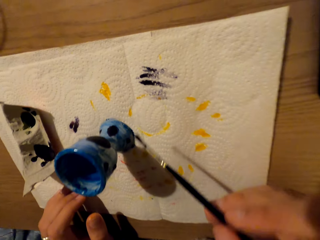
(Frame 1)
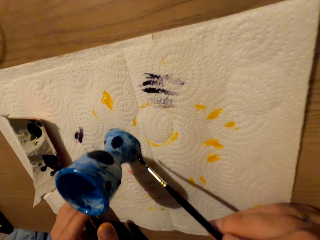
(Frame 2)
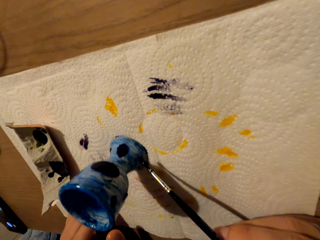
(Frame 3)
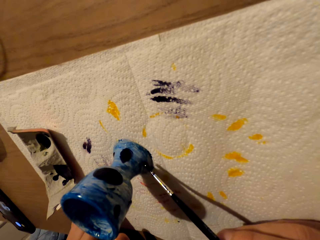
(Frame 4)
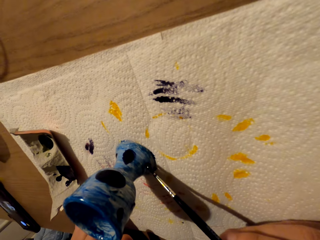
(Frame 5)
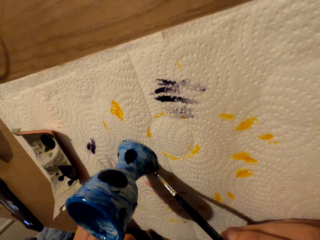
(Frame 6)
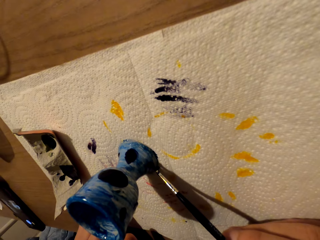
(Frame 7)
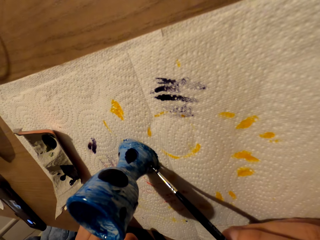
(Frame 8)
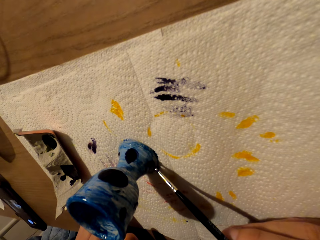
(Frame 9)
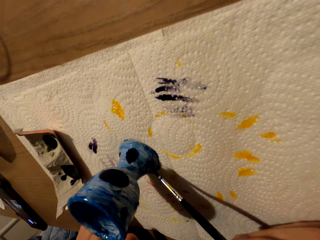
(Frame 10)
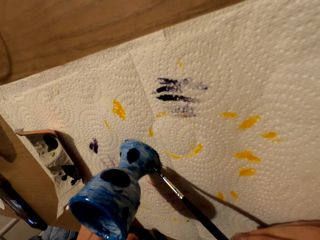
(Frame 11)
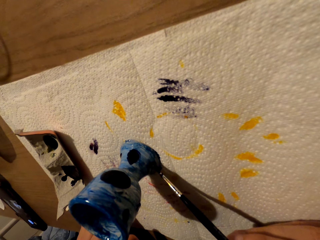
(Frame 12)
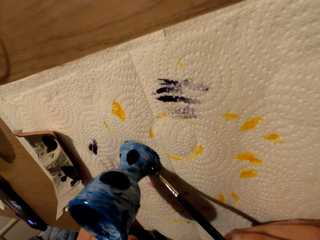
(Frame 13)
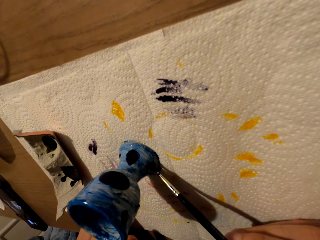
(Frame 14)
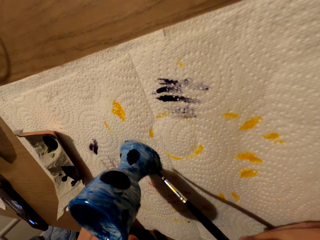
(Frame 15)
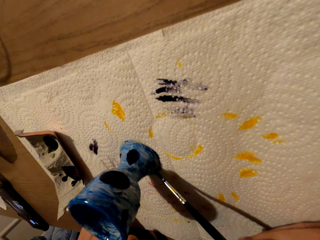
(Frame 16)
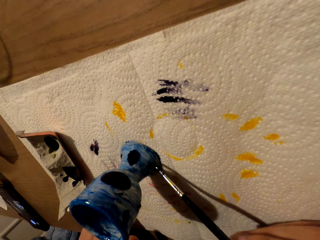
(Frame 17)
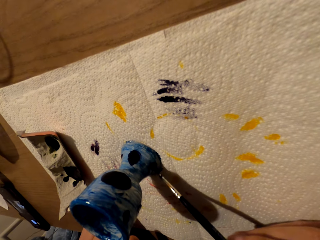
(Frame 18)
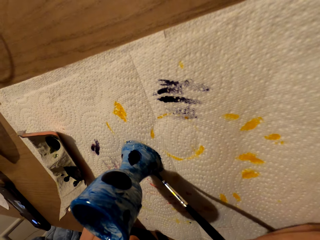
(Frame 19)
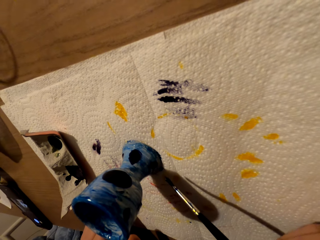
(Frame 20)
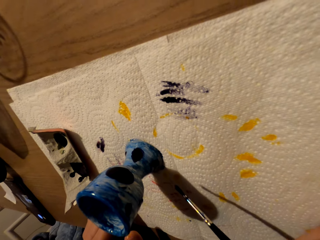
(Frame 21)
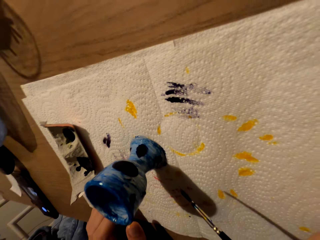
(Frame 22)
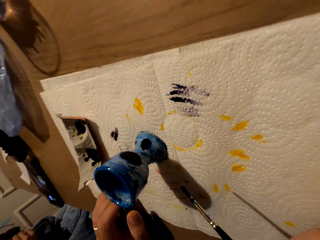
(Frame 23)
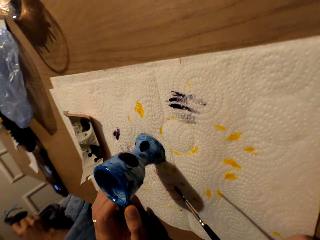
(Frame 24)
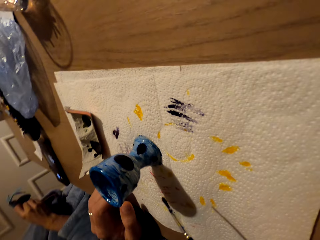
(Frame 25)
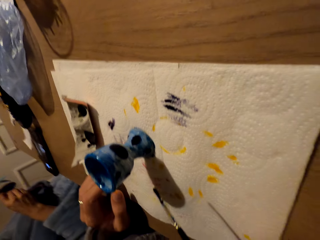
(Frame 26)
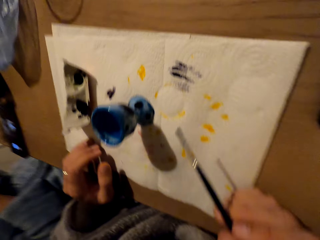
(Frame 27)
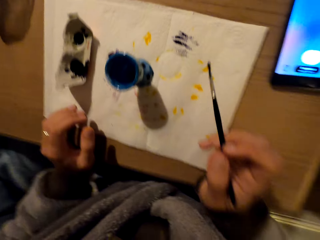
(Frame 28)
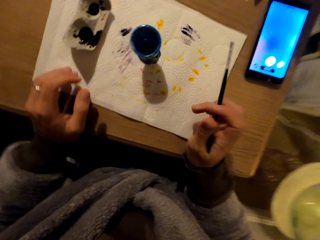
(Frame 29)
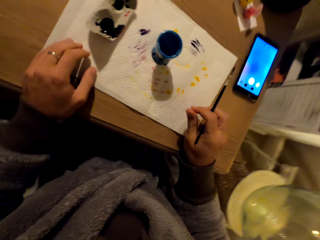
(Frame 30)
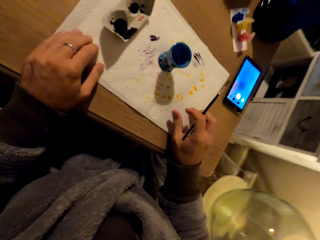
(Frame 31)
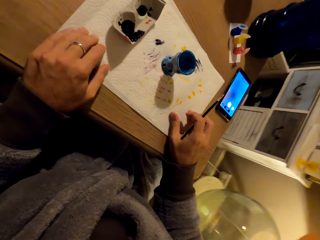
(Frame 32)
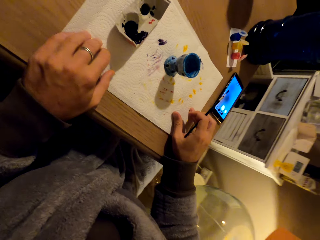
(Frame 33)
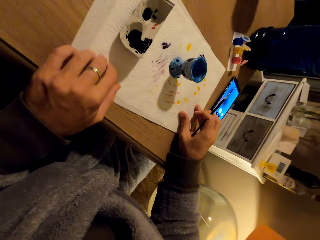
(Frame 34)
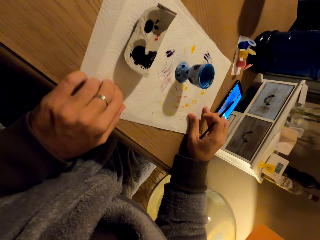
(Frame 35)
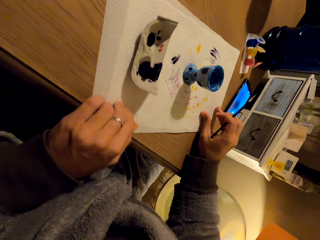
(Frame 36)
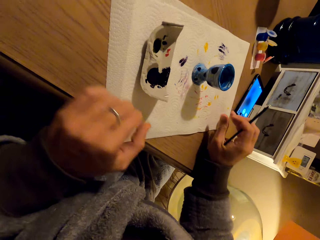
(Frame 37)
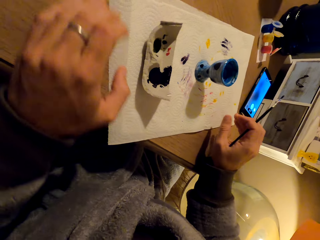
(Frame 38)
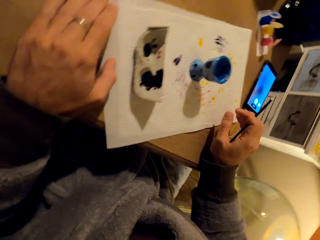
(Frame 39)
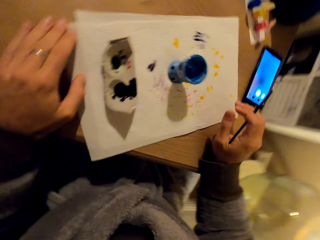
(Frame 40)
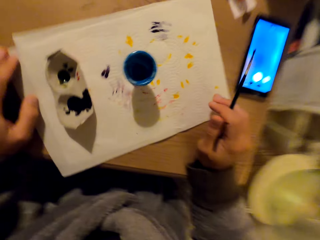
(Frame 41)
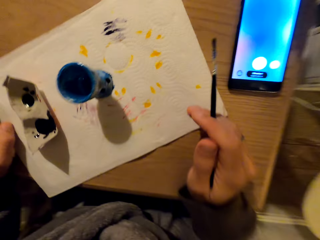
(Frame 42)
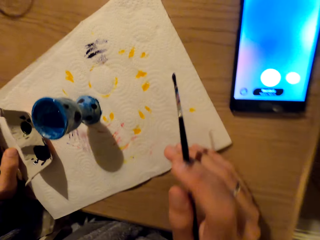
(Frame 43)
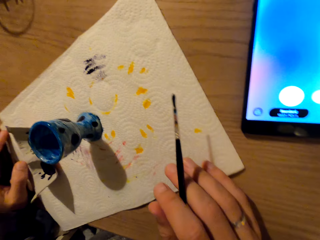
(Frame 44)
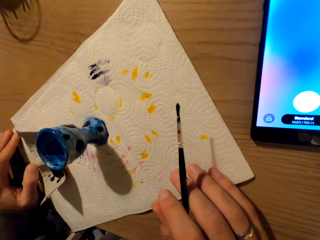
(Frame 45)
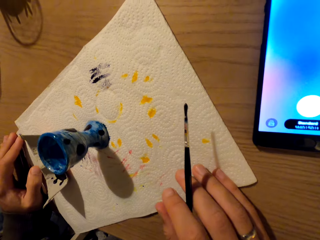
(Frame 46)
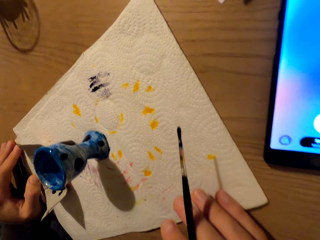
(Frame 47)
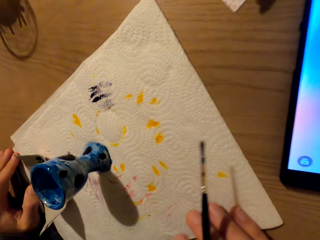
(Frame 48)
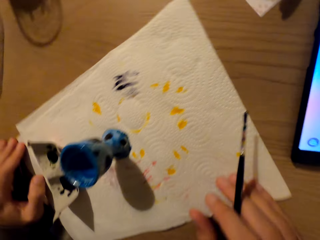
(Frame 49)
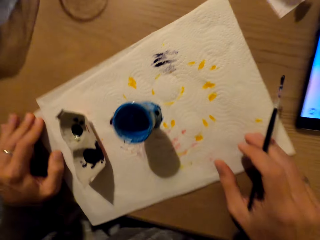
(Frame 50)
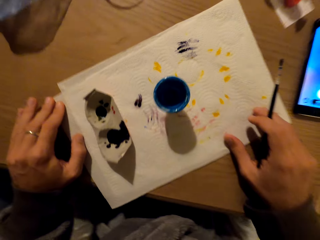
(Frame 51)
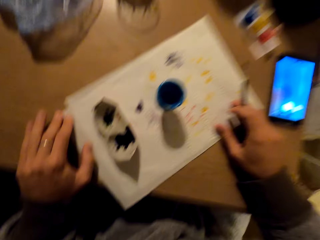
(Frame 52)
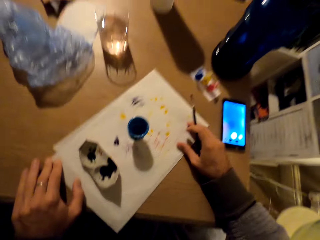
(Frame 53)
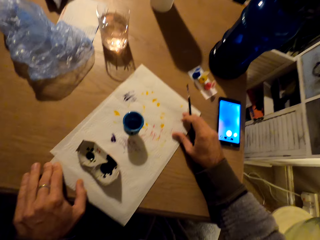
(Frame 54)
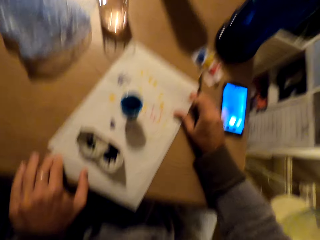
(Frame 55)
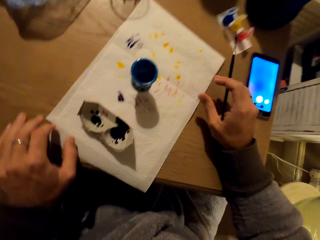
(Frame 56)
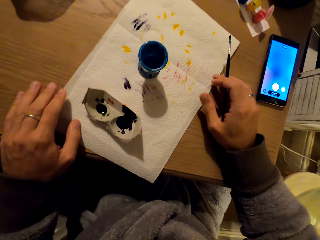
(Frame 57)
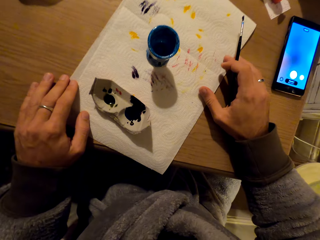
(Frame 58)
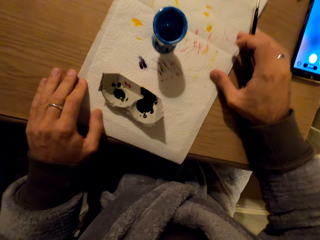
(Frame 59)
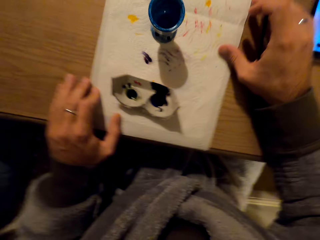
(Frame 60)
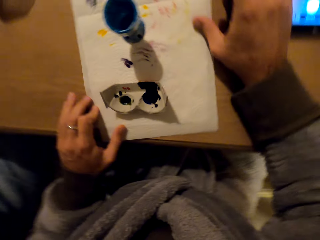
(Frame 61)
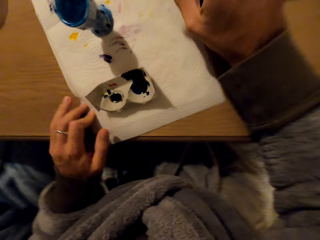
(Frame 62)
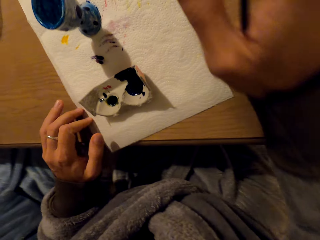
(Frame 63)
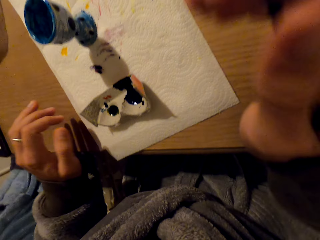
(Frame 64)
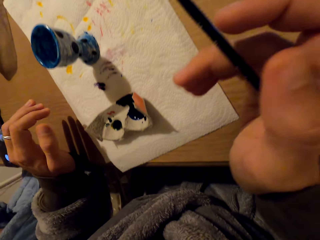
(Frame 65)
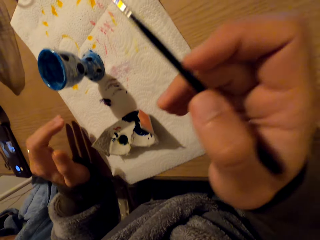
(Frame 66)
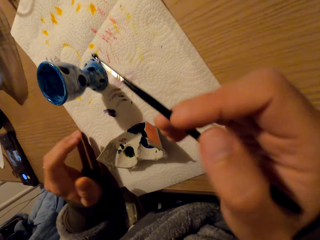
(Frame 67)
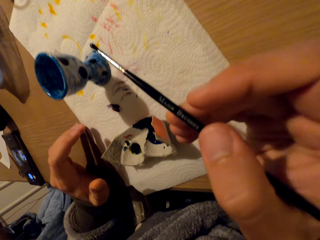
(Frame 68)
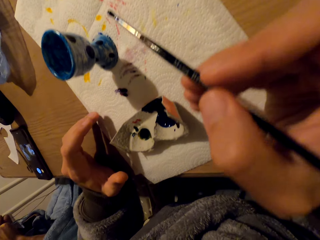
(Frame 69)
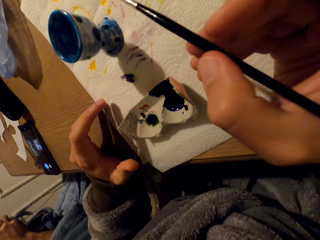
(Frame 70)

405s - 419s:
The camera wearer paints the pot with a brush. They stare at the pot. They move the paper towel. They touch the paper. They look at the pot. They rotate the paper towel.

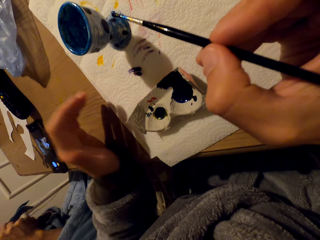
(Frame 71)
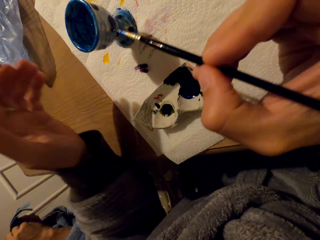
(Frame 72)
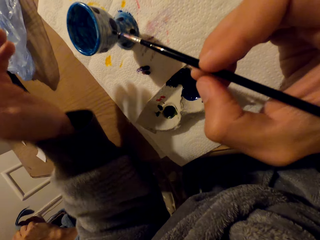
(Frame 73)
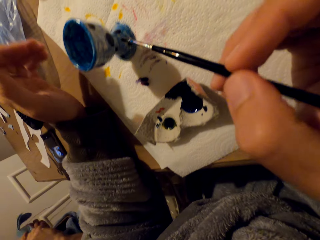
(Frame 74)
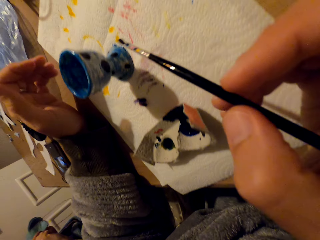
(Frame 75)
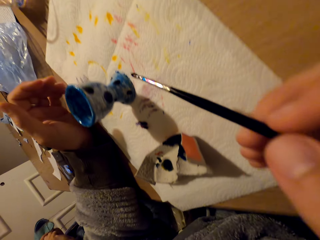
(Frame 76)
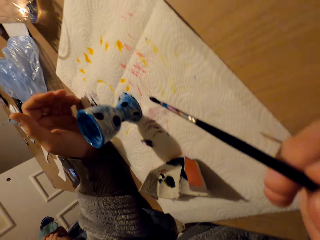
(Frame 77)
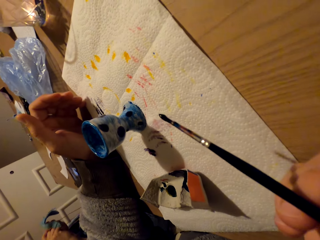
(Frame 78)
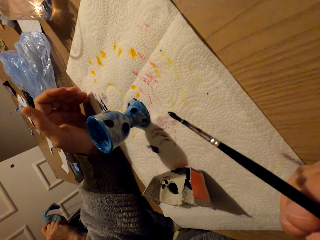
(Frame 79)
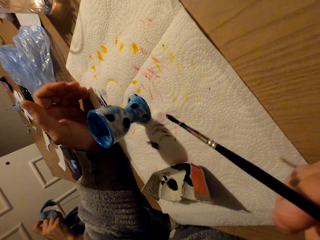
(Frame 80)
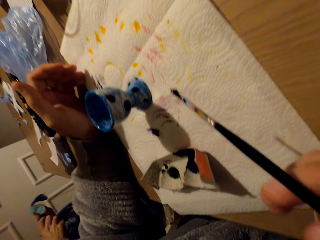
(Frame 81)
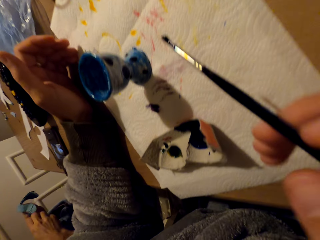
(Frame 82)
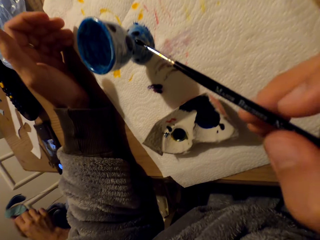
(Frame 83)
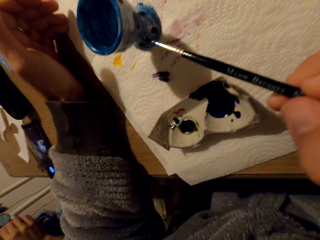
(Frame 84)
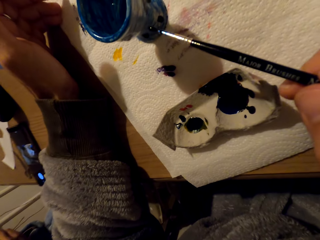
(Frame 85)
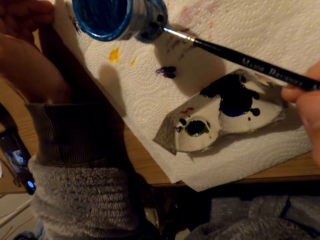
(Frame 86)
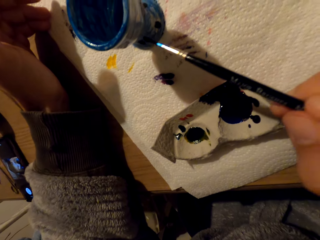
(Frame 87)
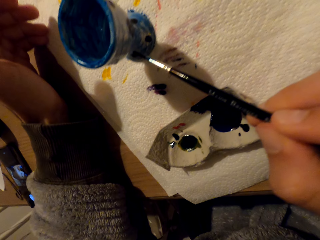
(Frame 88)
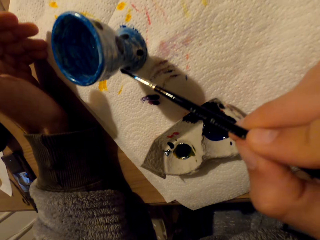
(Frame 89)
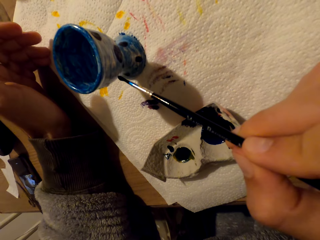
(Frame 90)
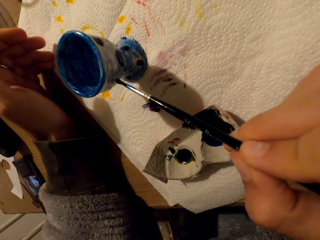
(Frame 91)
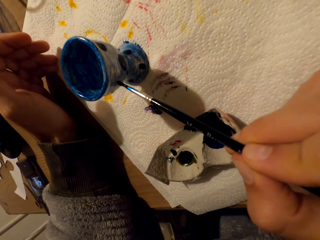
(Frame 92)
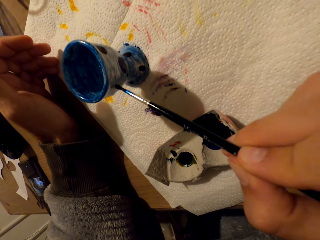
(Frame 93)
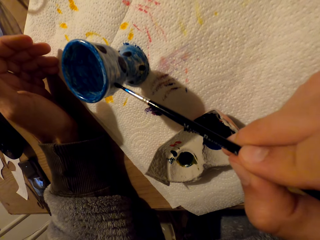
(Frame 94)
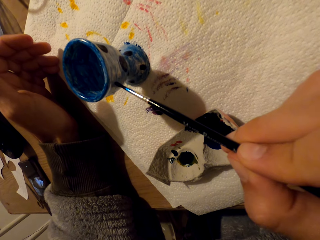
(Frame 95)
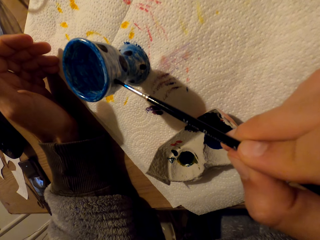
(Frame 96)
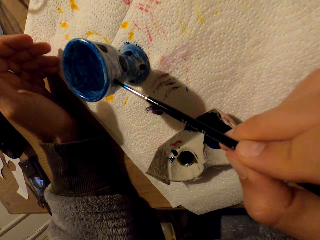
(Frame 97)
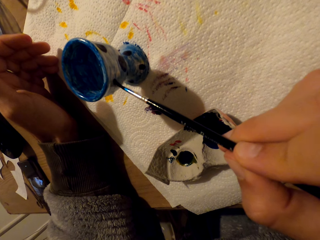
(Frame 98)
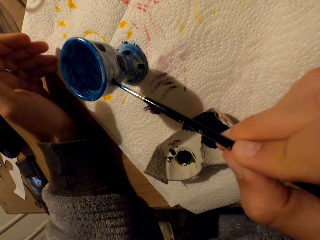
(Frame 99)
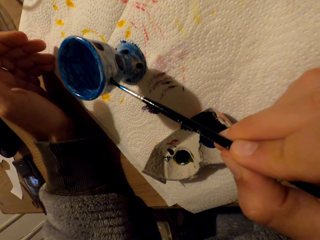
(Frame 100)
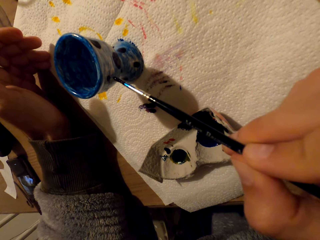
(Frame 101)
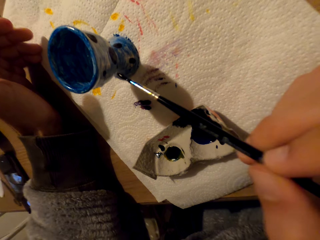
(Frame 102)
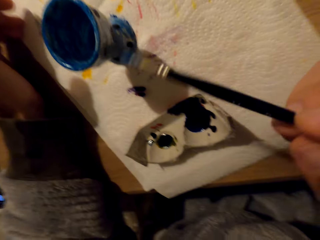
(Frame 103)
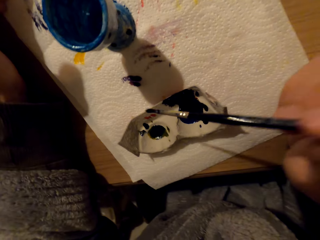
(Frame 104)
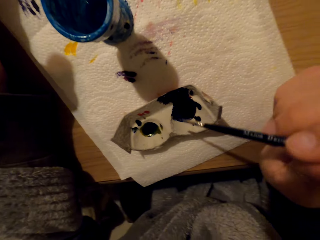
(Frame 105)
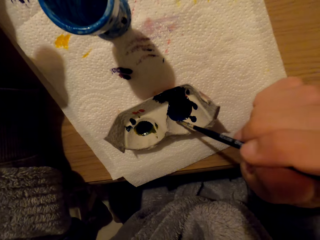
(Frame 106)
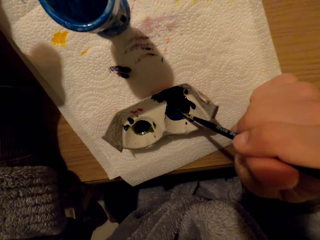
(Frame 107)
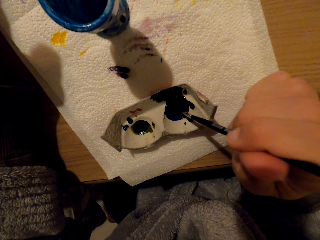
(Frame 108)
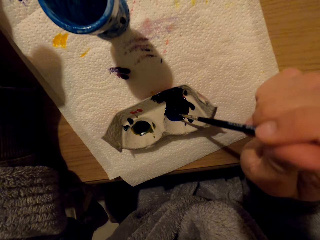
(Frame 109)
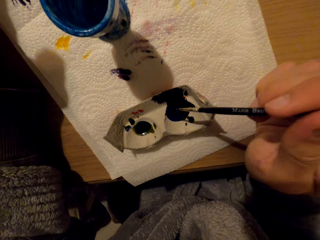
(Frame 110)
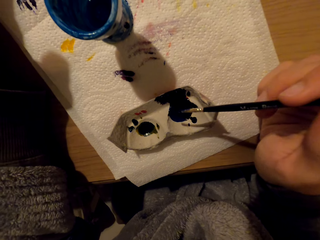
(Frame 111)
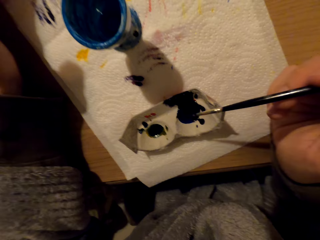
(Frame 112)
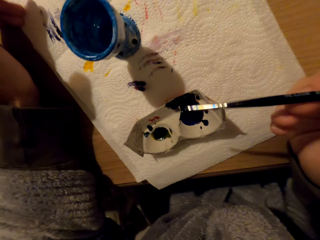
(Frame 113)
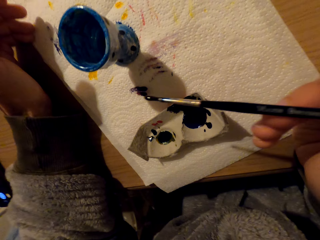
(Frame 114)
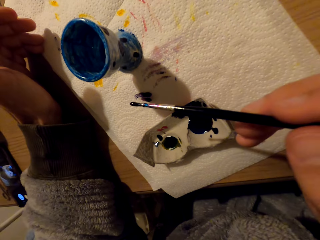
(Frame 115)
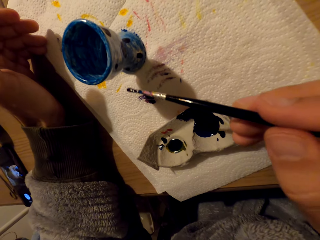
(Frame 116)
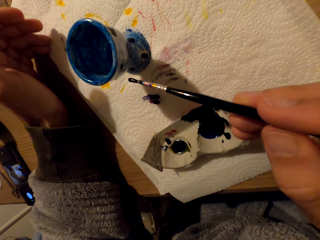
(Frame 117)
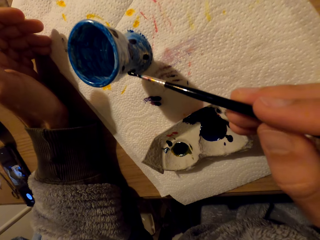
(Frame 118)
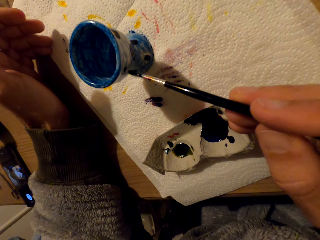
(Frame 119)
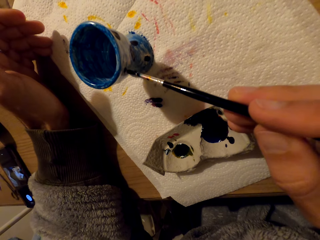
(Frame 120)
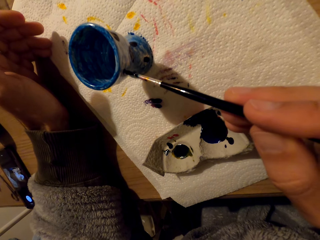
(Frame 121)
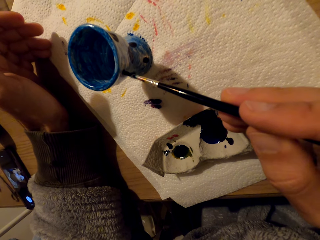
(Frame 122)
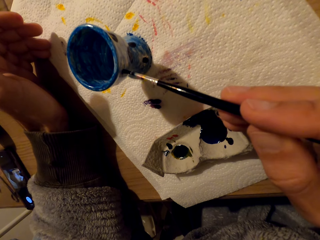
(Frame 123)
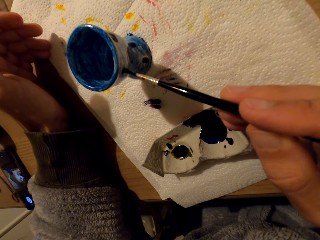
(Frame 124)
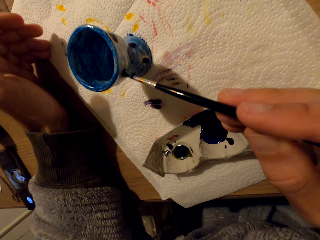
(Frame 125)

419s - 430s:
The camera wearer paints the pot. They dip the brush in paint. They touch the color. They decorate the pot. They paint.
